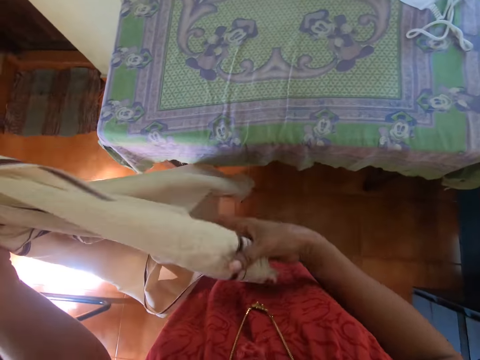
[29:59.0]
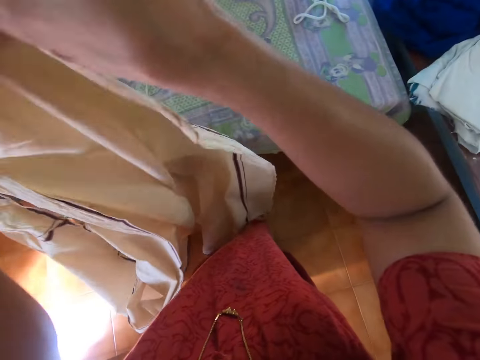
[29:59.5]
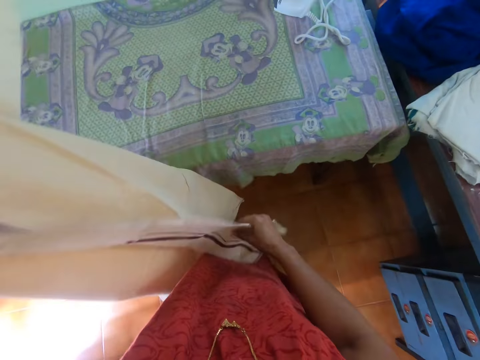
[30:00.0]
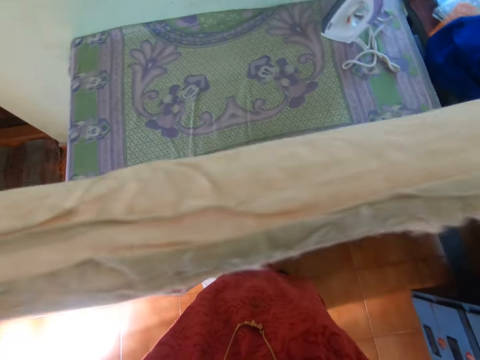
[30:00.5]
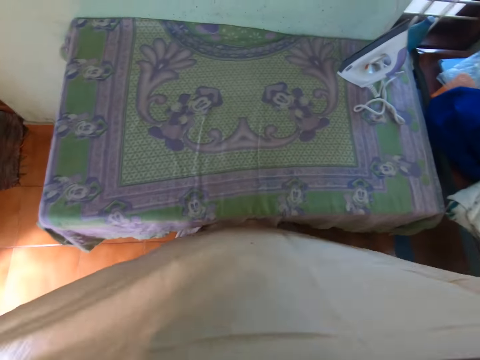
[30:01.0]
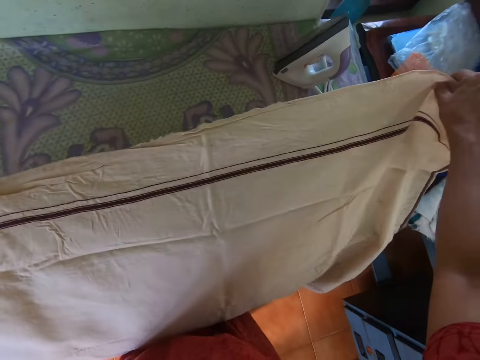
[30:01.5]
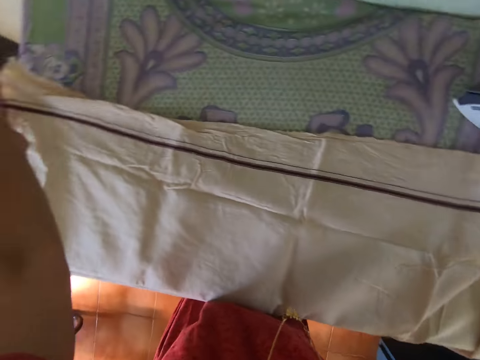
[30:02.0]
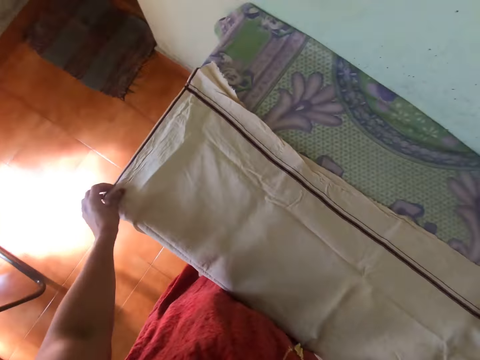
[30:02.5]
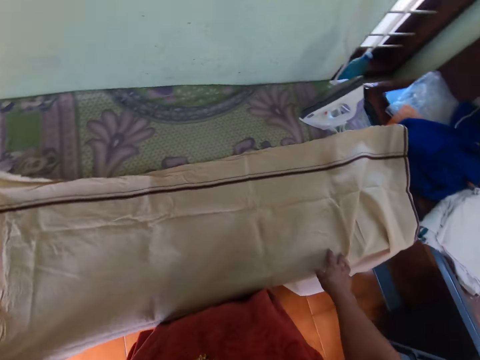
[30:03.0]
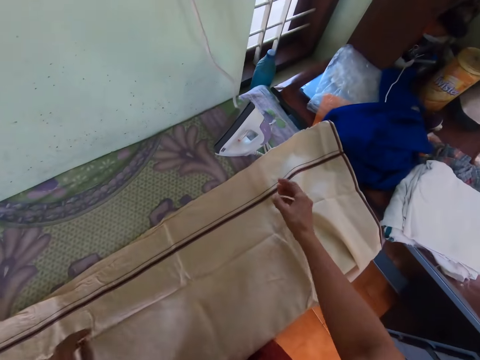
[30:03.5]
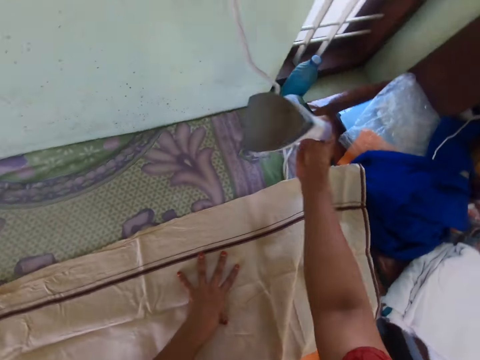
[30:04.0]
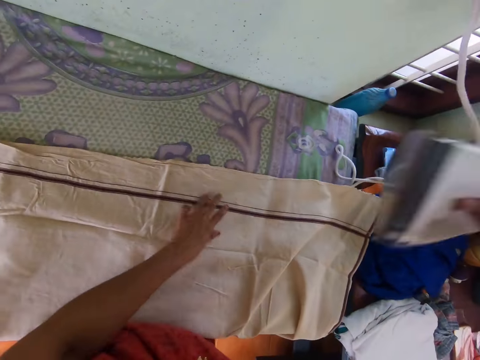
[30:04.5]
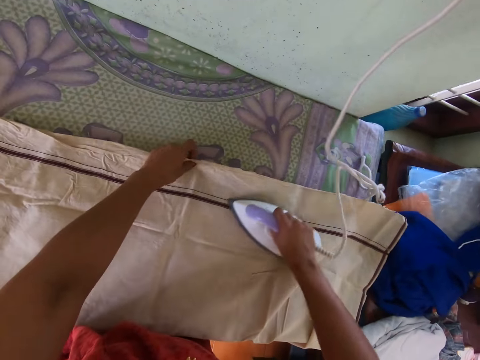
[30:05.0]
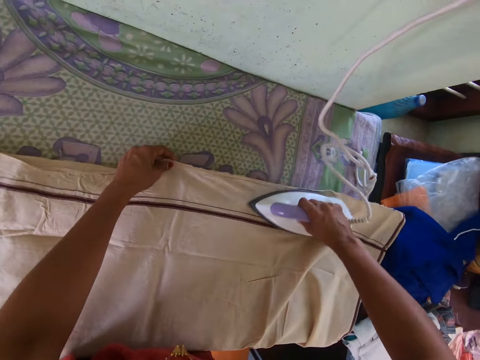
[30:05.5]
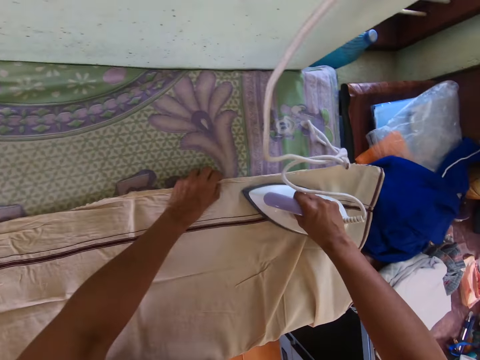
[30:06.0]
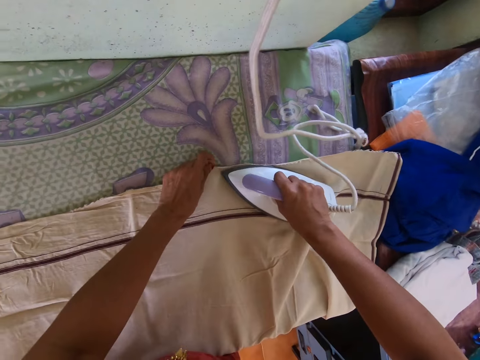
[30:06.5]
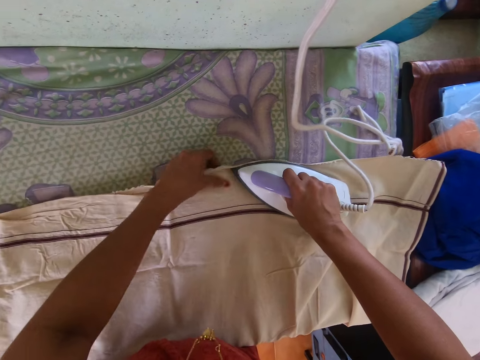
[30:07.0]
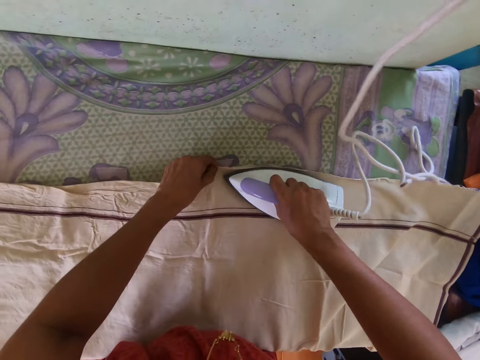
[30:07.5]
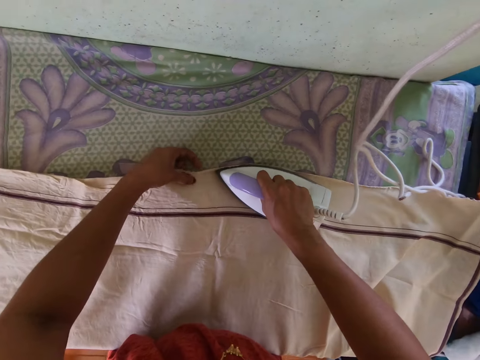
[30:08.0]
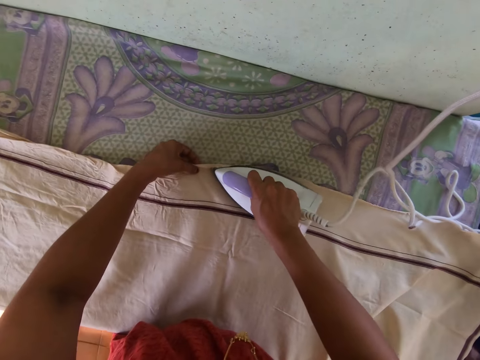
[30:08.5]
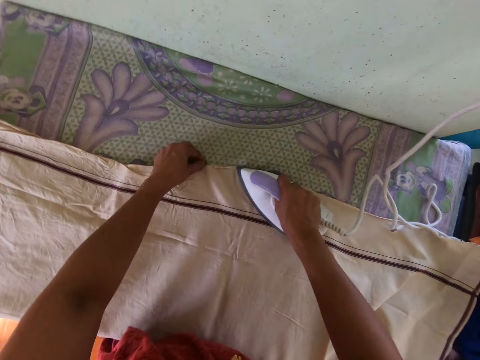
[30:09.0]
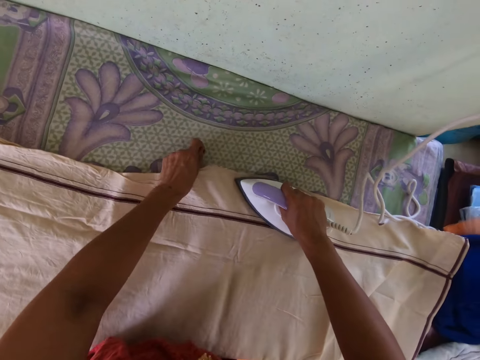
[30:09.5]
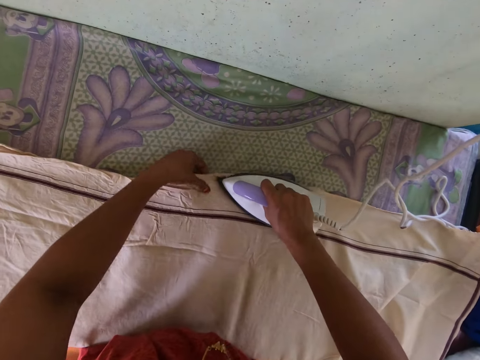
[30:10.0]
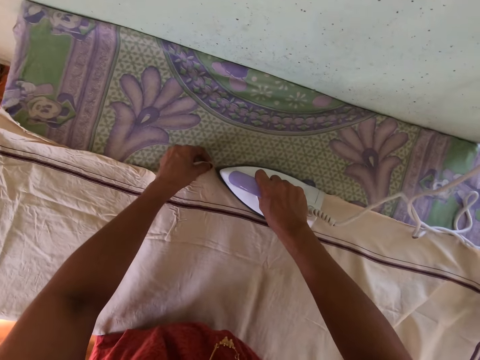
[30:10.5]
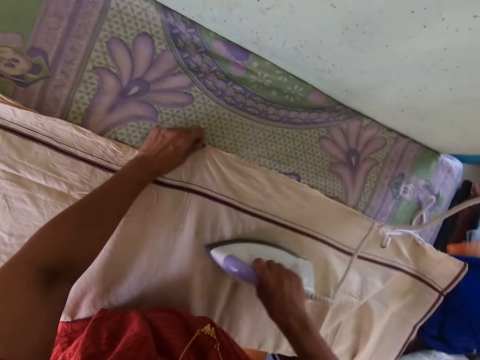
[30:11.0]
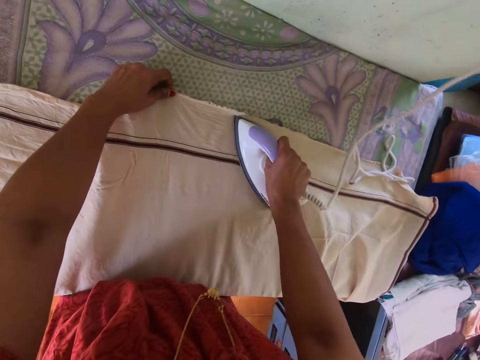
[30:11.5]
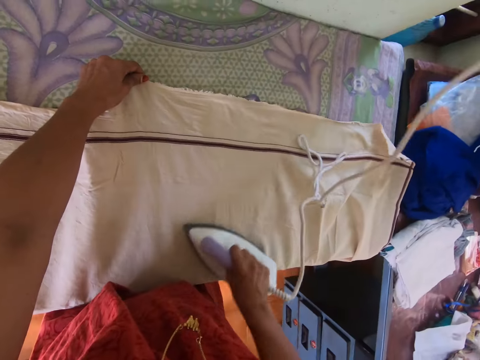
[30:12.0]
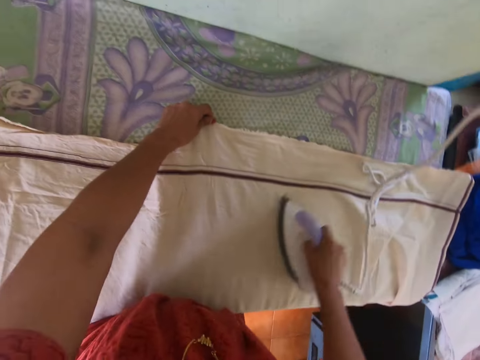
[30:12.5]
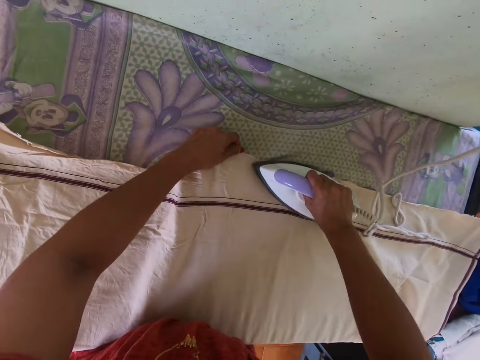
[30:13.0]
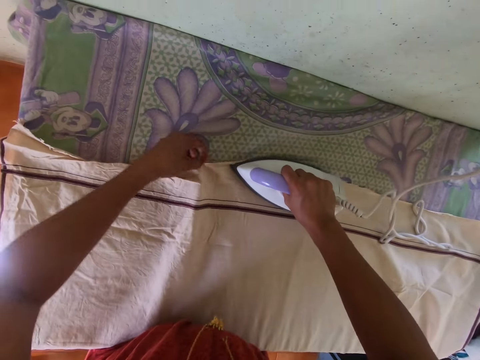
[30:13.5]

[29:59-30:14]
The camera wearer lays the cloth in her hands on the table. She picks up the electric iron on the table with her right hand. She holds the iron cloth. She irons the cloth on the table with the electric iron in her right hand. She adjusts the cloth on the table with her left hand.

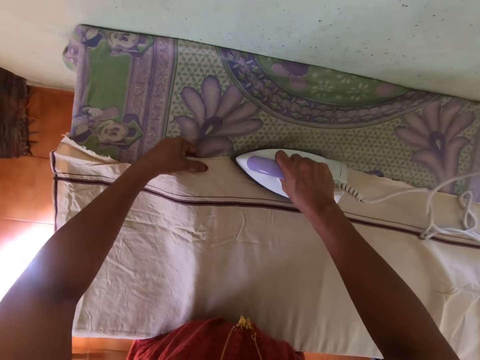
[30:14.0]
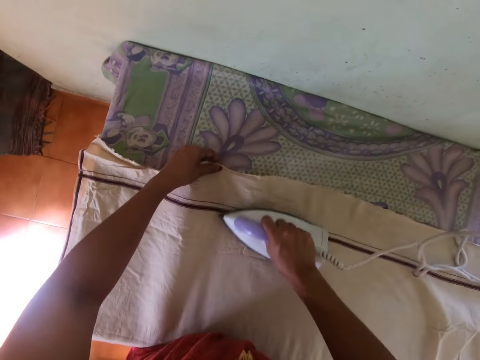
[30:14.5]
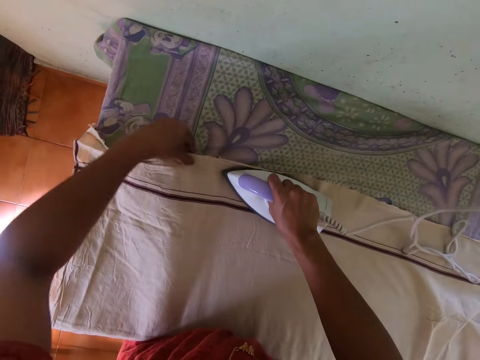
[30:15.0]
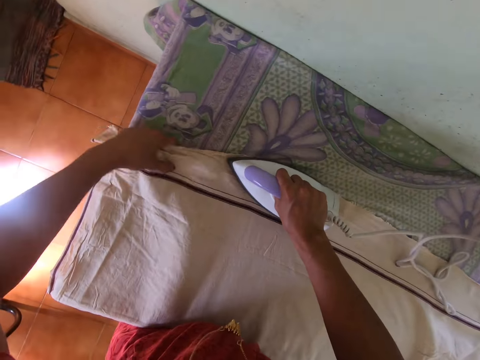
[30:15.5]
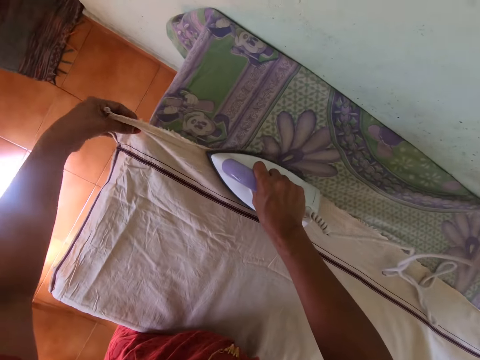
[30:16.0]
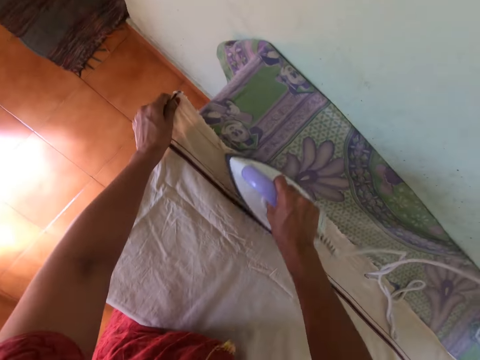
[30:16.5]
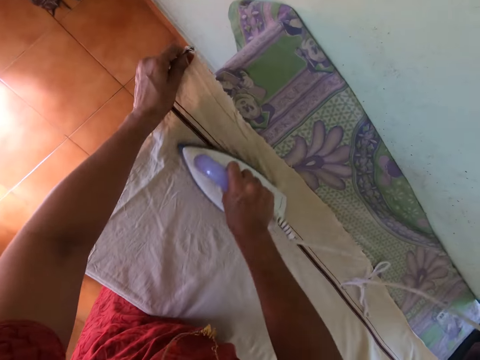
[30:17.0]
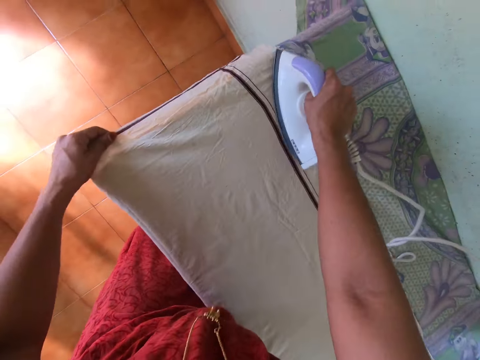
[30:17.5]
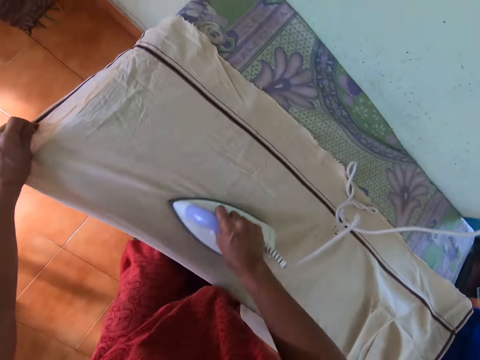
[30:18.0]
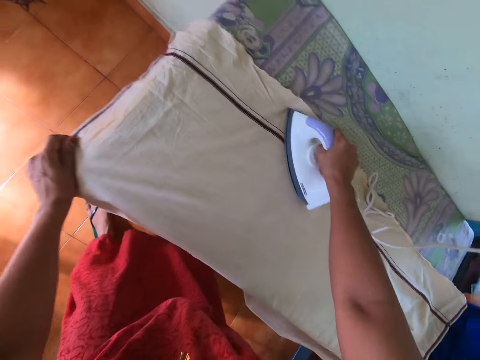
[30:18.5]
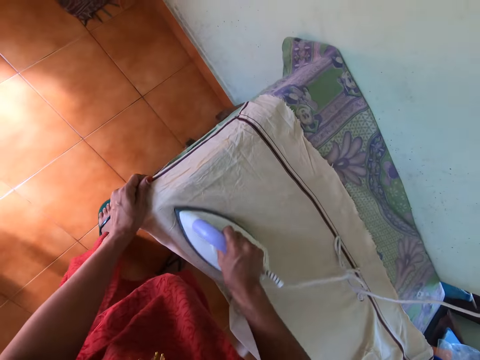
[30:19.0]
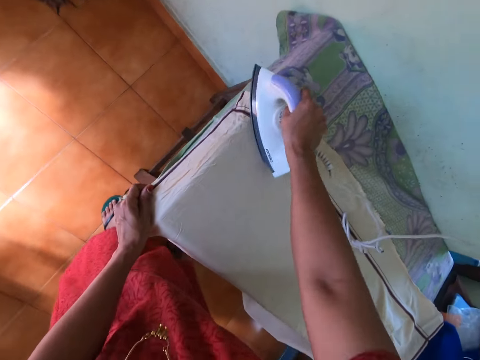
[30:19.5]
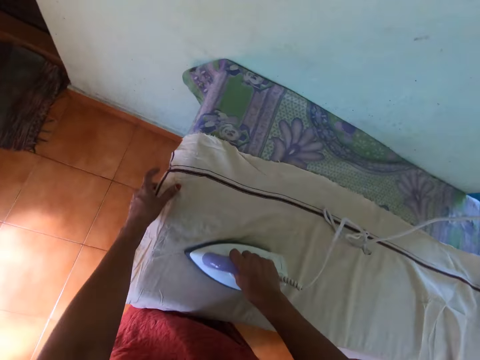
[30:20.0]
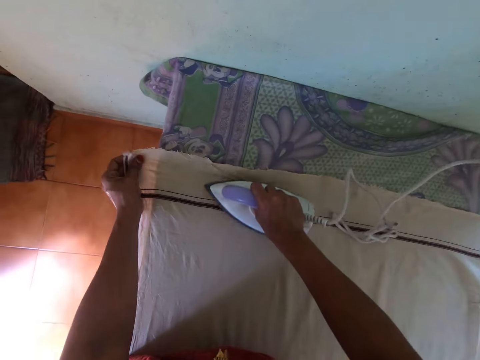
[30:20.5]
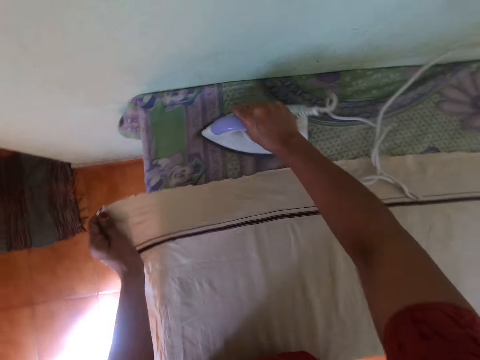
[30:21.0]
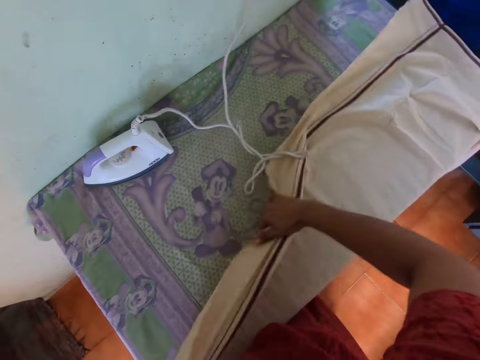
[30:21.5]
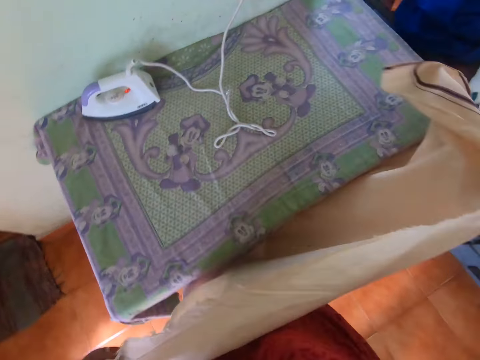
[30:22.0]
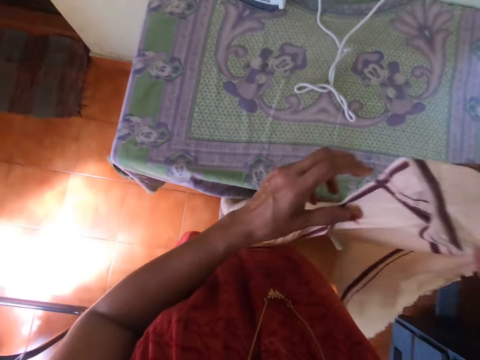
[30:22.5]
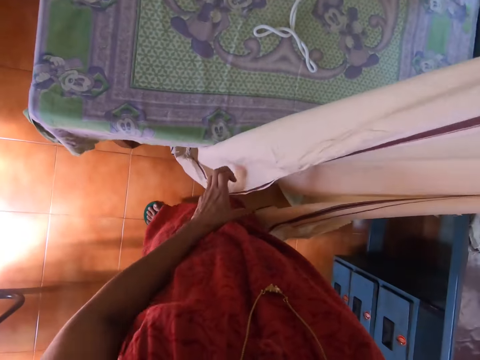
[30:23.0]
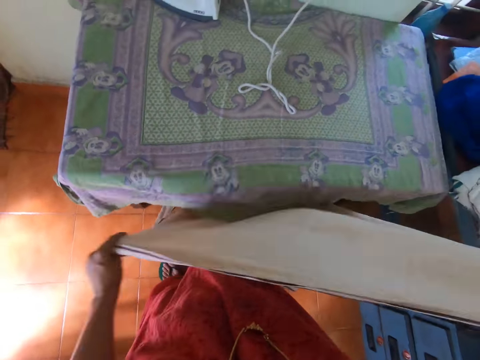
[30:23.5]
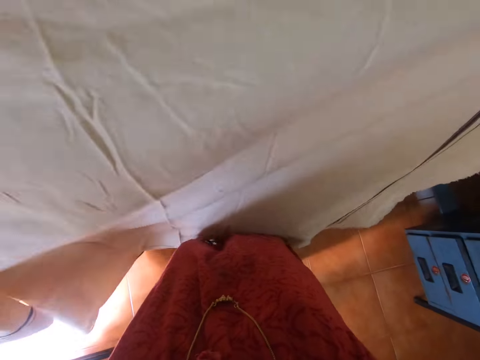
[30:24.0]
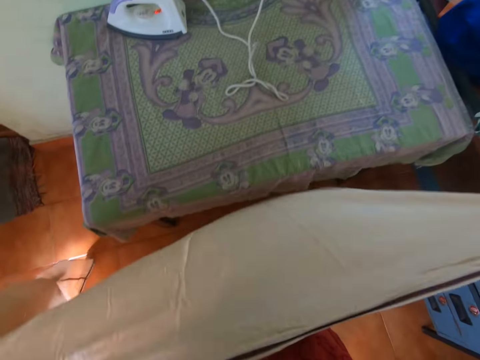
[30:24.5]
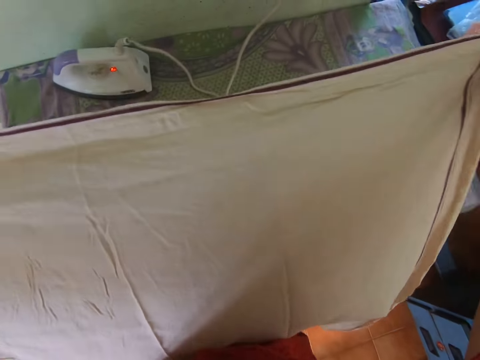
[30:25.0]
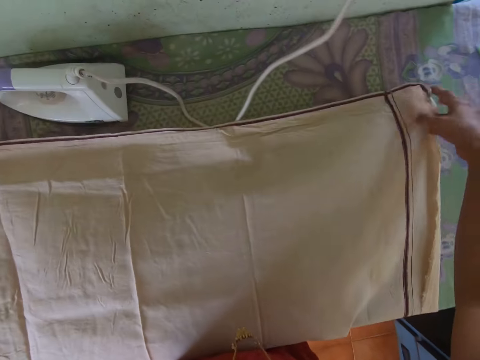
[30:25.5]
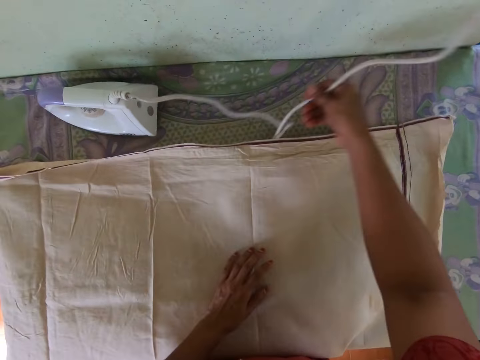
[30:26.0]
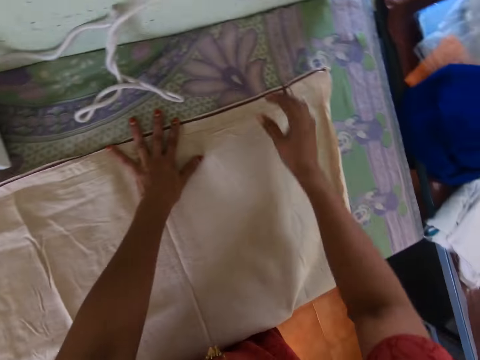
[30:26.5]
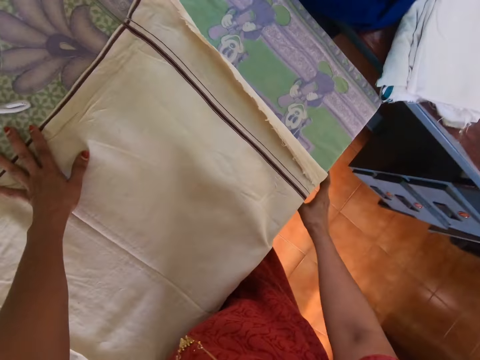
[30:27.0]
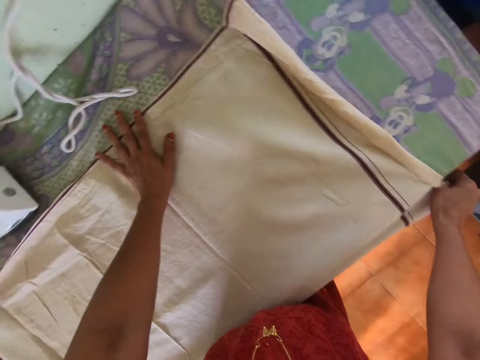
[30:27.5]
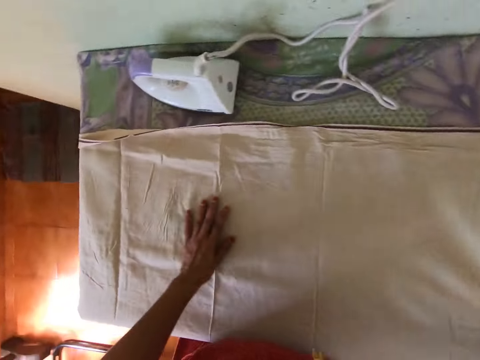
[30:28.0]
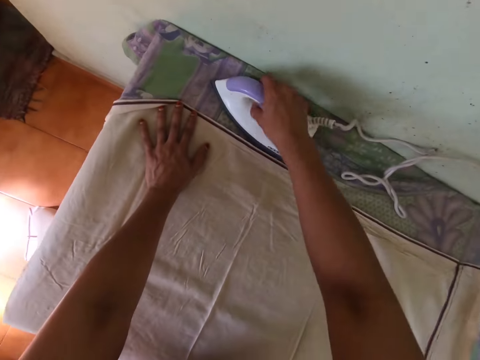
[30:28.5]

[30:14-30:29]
The camera wearer puts the electric iron in her right hand on the table. She picks up the cloth on the table with her left hand. She adjusts the cloth with both hands. She stretches the linen. She lays the cloth in her hands on the table. She adjusts the wire of the electric iron with her right hand. She adjusts the cloth on the table with her left hand. She adjusts the cloth on the table with both hands. She picks up the electric iron on the table with her right hand. She irons the cloth on the table with the electric iron in her right hand.
